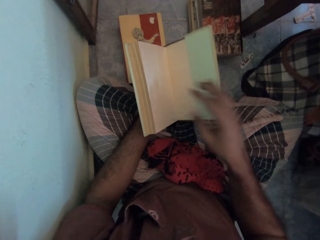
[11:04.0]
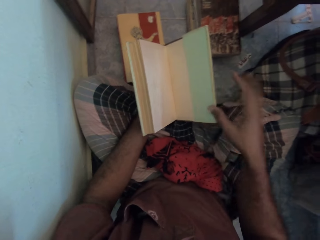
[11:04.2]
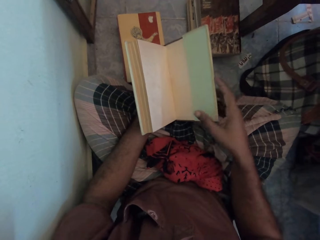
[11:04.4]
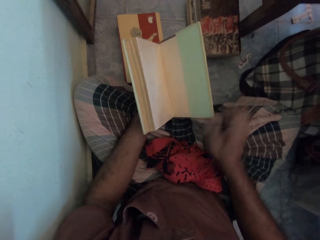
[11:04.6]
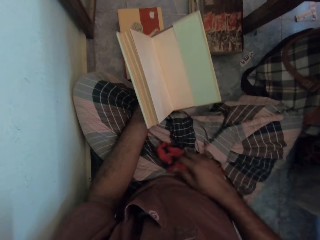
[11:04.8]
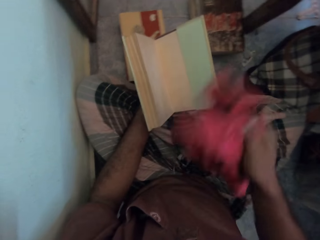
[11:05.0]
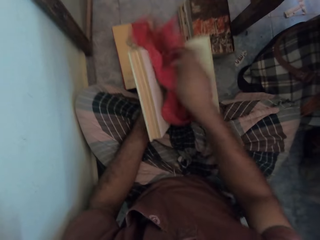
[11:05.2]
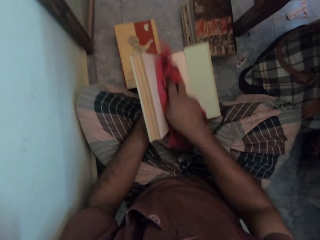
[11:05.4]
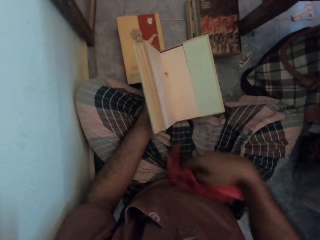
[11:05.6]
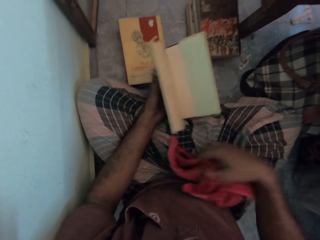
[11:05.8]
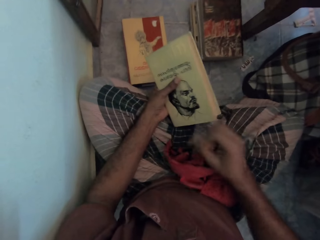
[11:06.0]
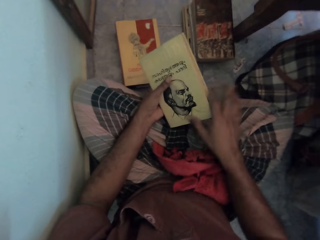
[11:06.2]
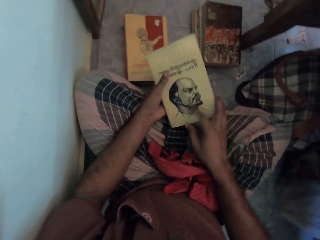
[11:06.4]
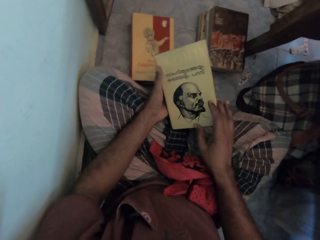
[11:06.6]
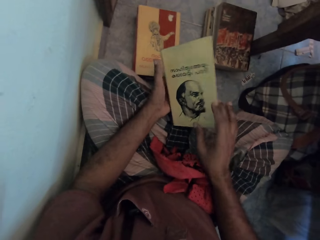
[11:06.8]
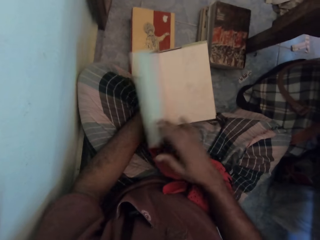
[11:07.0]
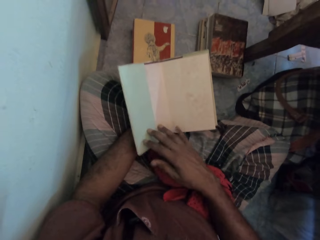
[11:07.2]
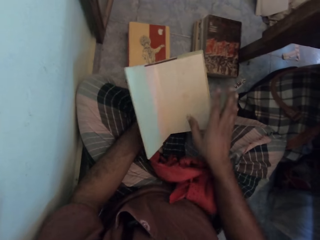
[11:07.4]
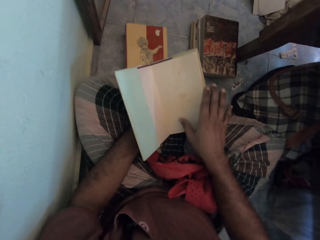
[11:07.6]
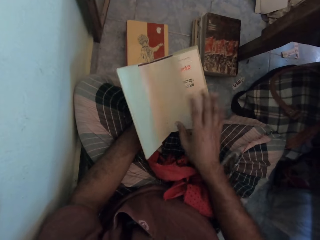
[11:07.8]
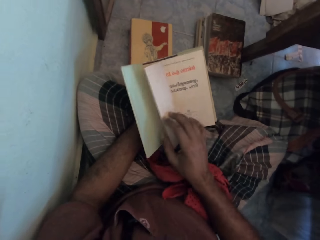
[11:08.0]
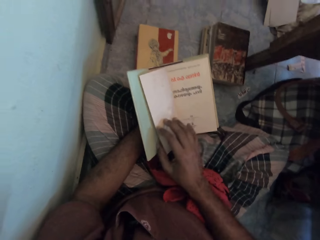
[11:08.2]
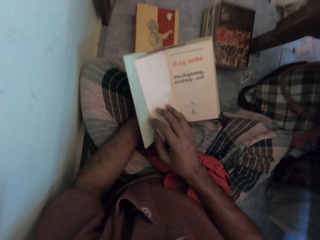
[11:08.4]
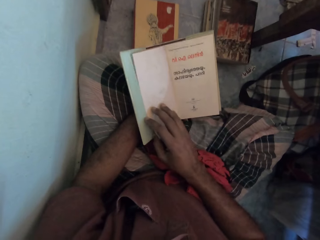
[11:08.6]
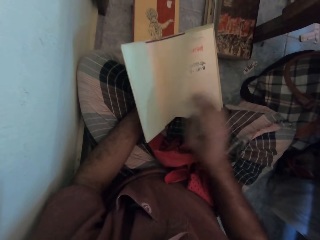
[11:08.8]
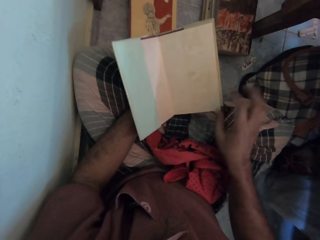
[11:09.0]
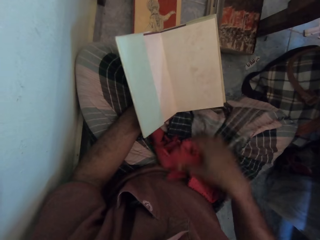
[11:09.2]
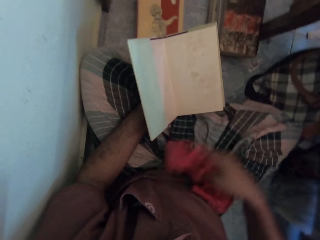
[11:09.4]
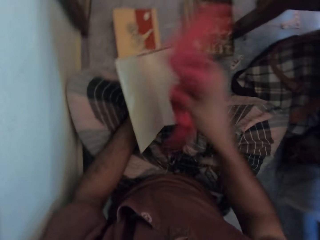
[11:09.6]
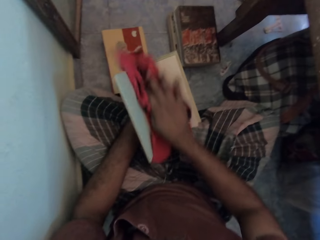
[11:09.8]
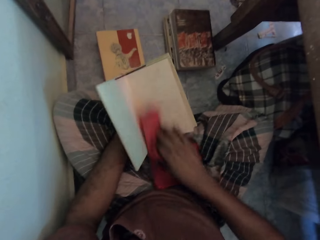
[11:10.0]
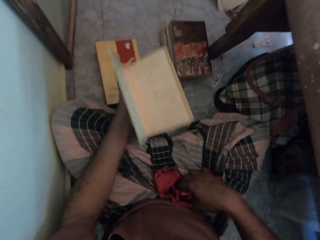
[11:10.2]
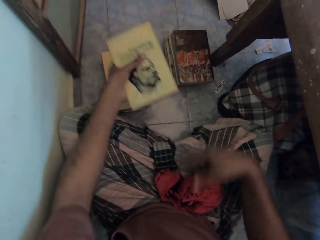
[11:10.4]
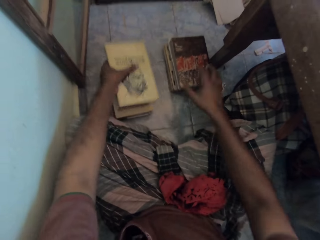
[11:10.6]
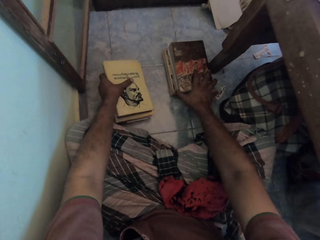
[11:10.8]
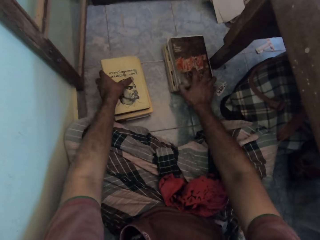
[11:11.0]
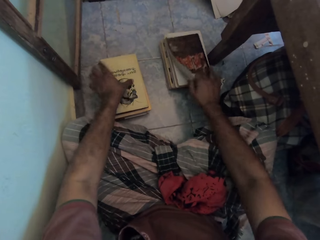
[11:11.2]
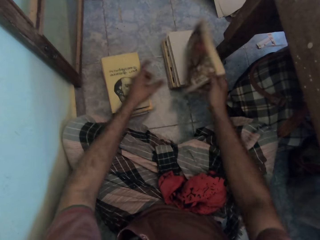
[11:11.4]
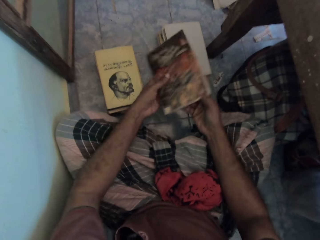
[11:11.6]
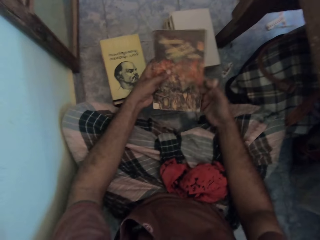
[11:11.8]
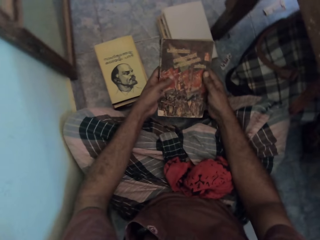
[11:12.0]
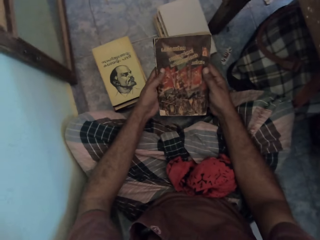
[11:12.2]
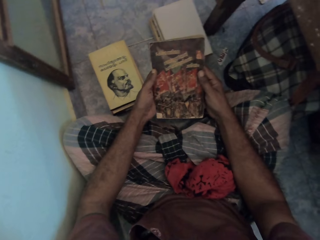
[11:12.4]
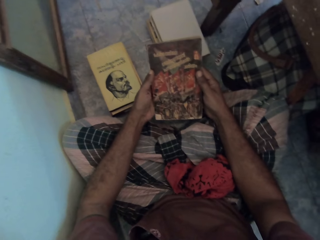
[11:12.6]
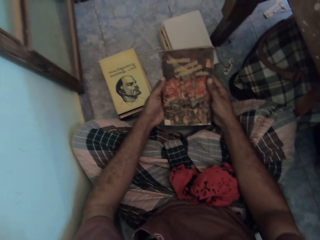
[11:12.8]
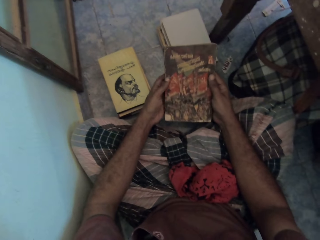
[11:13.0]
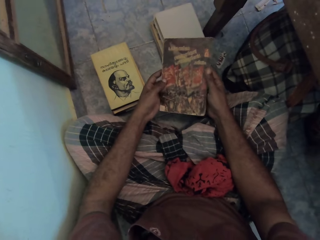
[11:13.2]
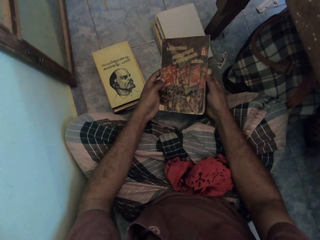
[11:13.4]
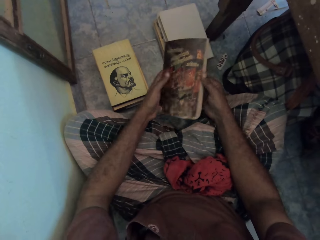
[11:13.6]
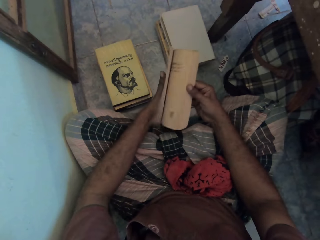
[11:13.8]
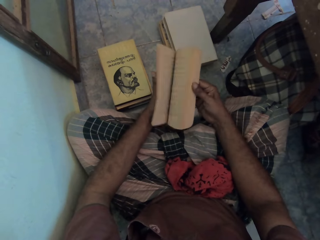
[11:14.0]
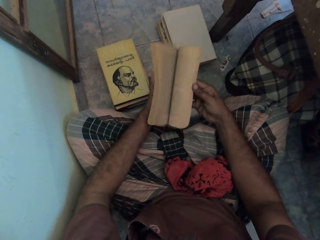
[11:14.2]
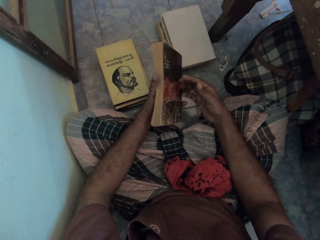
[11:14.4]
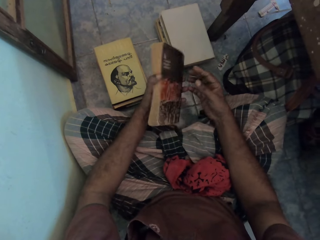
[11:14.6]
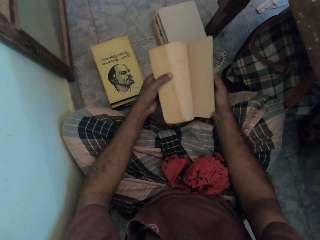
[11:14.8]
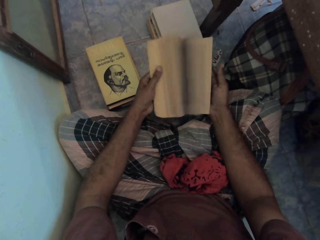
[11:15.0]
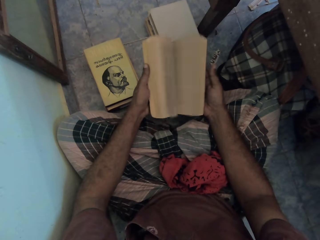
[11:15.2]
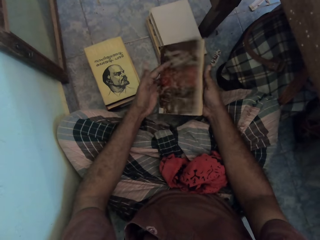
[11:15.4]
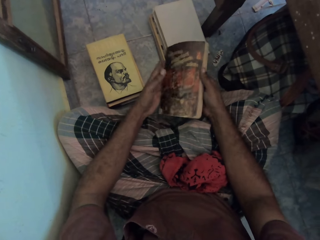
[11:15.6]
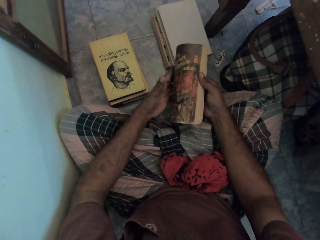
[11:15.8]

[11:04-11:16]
The camera wearer picks up the cloth and cleans the book with the cloth. He puts the cloth on his lap. He drops the cloth. He opens the book and opens a page on the book. He picks up the cloth and cleans the book with the cloth. He puts the cloth on his lap, closes the book and puts the book on the floor. He picks up a book from the floor and opens the pages in the book.

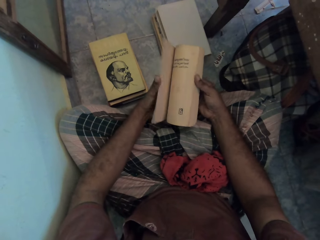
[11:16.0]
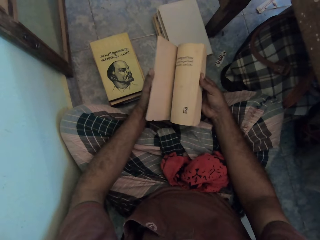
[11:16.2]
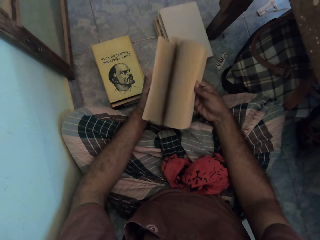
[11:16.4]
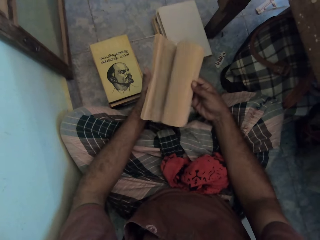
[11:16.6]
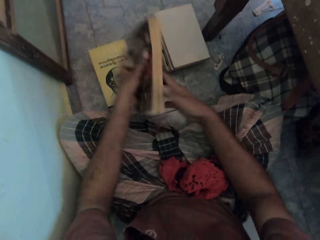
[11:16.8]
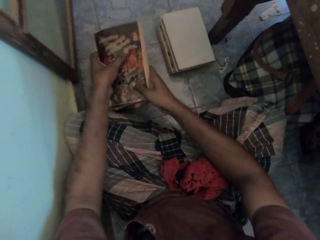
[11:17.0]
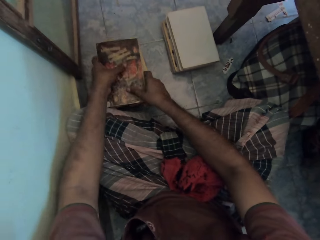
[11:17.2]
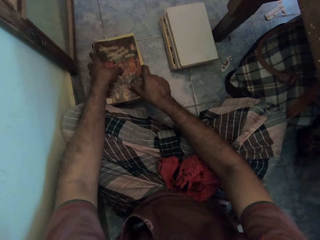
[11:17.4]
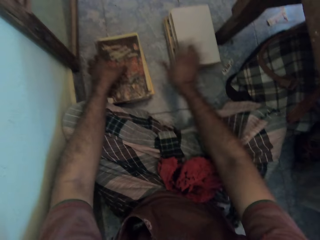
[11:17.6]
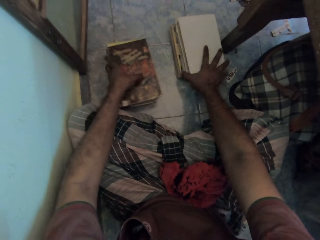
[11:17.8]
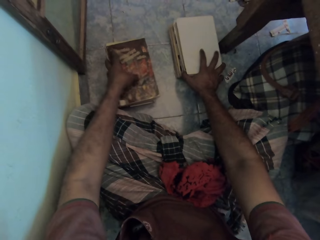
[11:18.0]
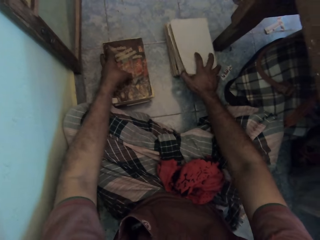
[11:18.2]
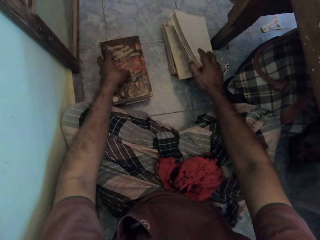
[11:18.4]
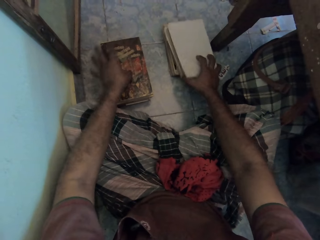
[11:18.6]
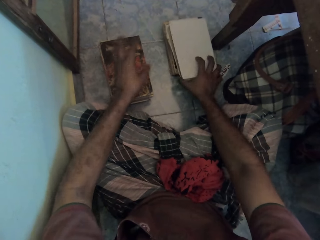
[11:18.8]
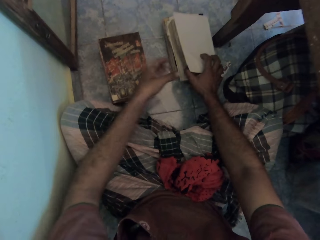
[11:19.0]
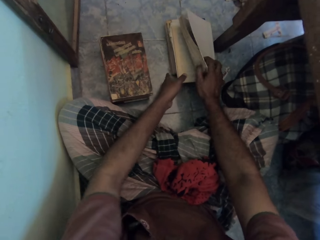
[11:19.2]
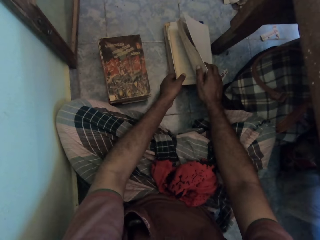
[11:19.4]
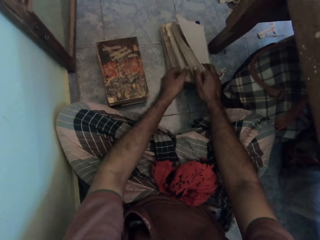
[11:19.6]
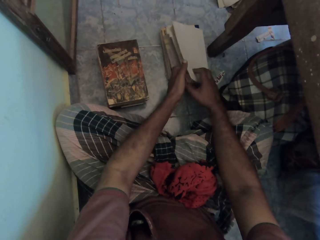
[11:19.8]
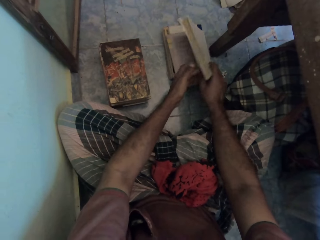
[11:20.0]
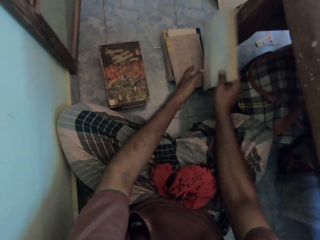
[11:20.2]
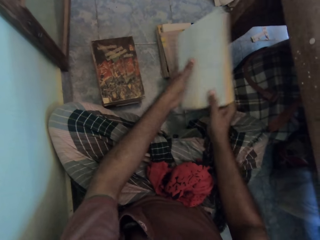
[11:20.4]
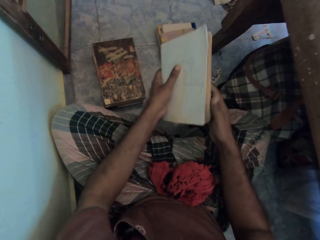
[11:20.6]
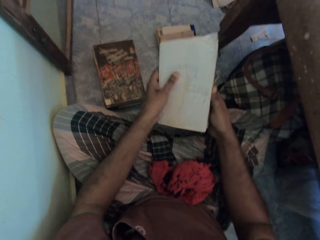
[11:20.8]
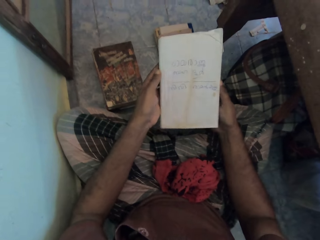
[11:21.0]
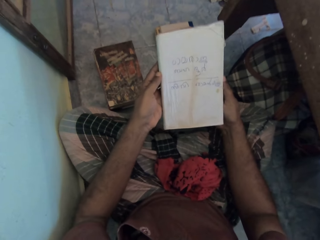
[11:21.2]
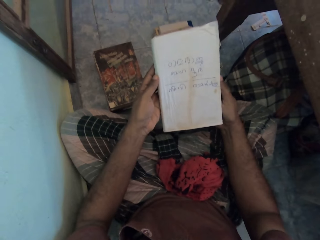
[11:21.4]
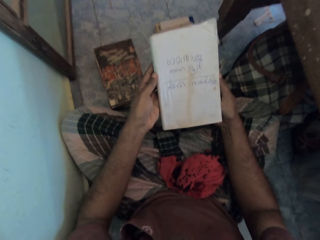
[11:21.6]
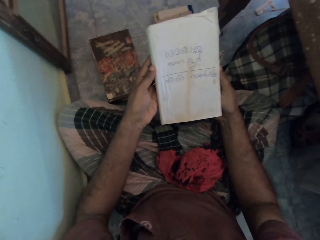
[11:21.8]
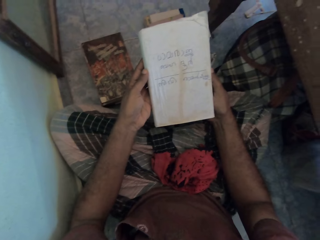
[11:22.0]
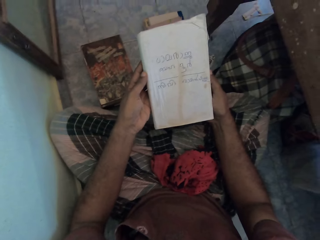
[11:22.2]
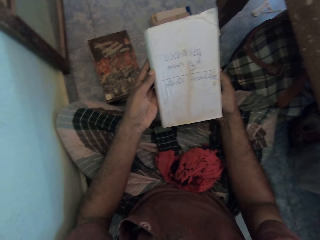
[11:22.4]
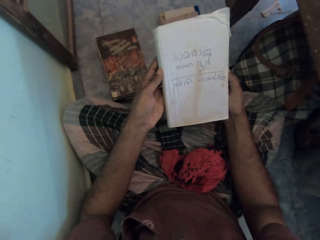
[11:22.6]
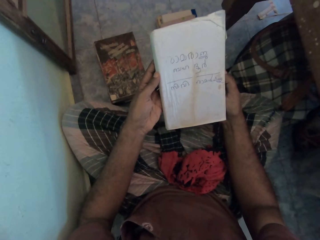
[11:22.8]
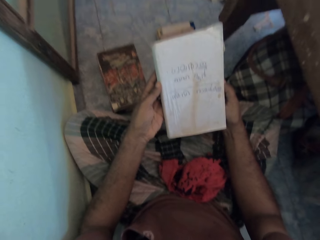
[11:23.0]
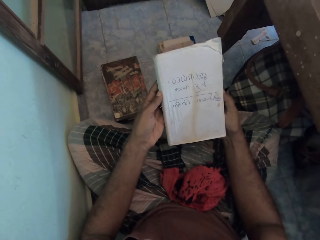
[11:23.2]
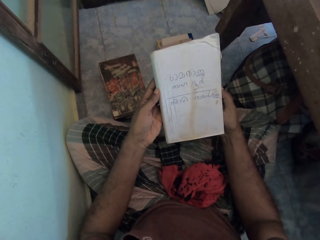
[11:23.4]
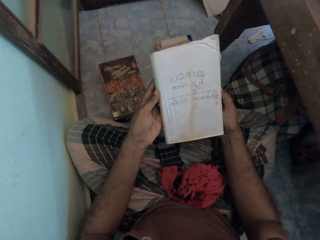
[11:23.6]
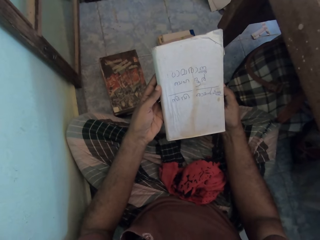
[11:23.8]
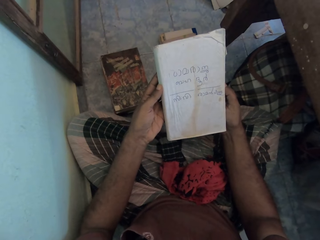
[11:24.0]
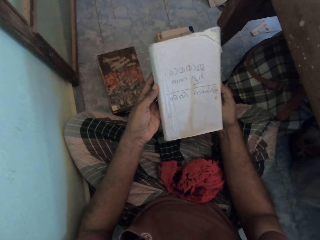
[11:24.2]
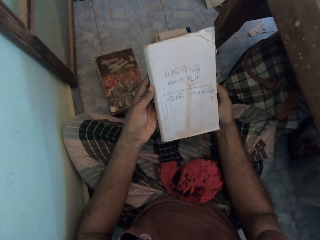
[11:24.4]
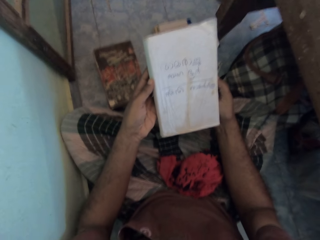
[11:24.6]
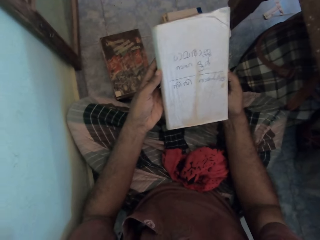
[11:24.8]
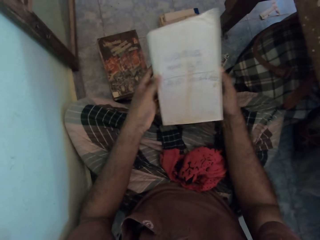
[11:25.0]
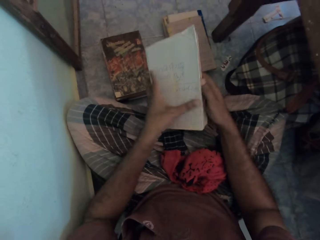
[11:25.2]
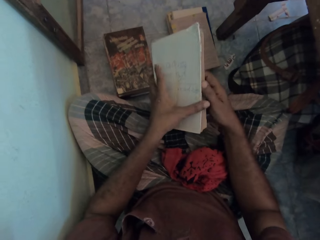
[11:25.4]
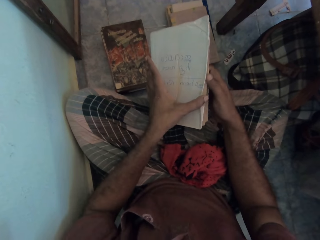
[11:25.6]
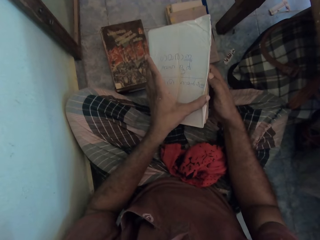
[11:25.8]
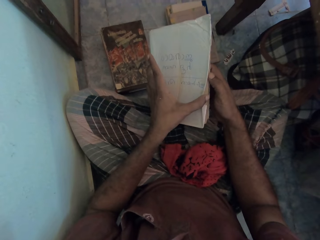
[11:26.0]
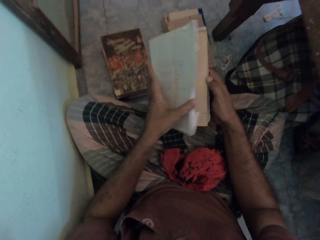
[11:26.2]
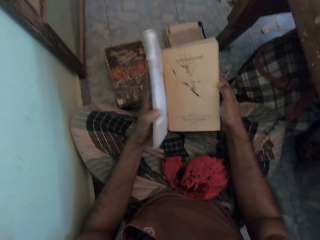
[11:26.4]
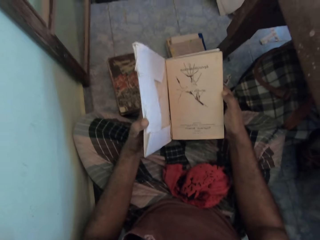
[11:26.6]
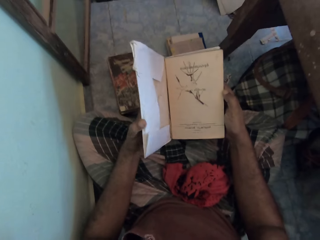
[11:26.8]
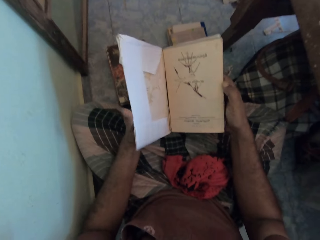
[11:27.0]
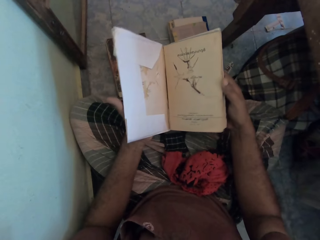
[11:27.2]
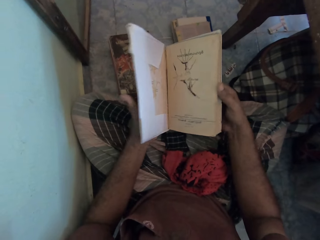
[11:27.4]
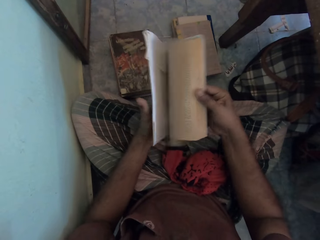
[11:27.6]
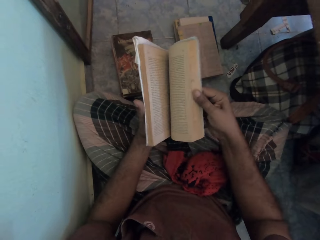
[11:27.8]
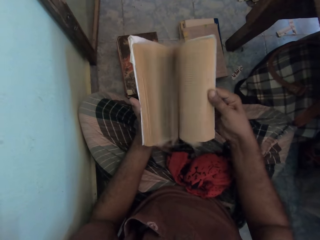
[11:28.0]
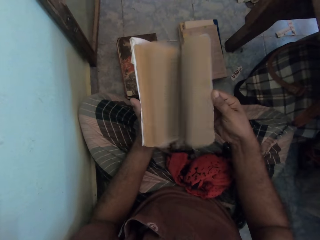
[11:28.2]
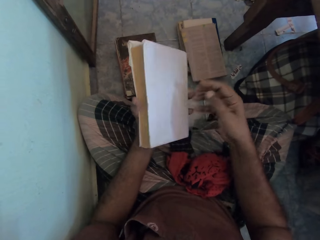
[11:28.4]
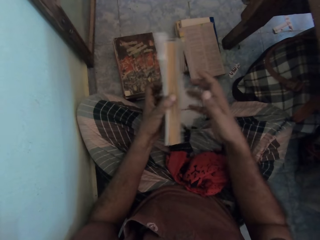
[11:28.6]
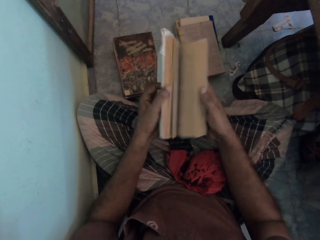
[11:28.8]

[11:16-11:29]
The camera wearer puts the book on the floor. They hold a book on the floor. They pick up the book from the floor. They read the book cover. They open the pages in the book and open the cover of the book.
